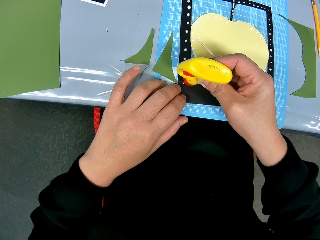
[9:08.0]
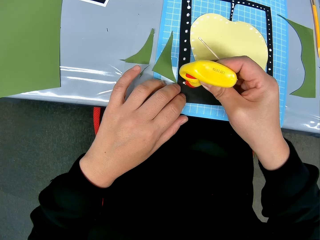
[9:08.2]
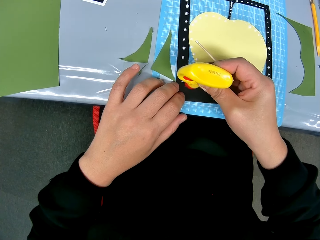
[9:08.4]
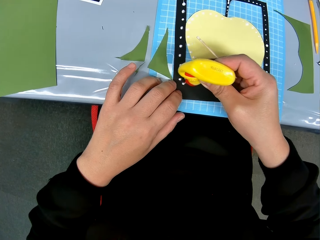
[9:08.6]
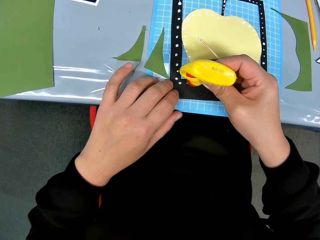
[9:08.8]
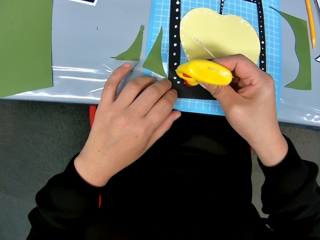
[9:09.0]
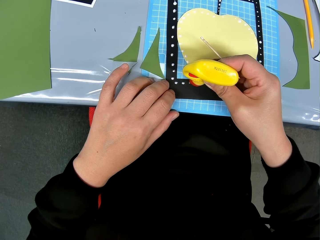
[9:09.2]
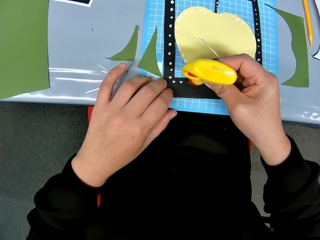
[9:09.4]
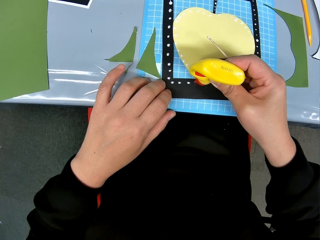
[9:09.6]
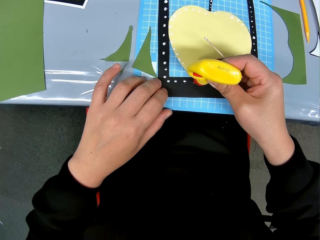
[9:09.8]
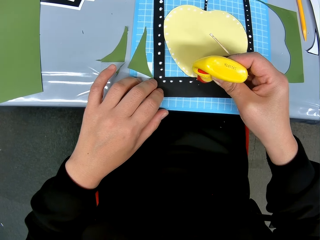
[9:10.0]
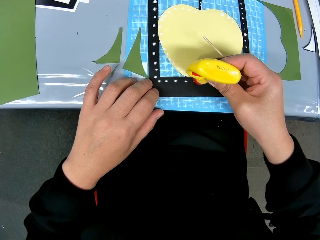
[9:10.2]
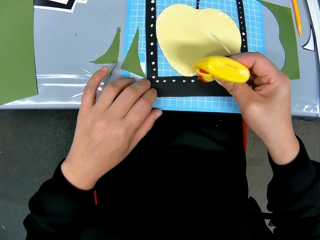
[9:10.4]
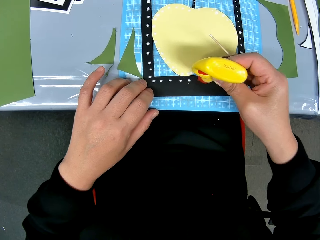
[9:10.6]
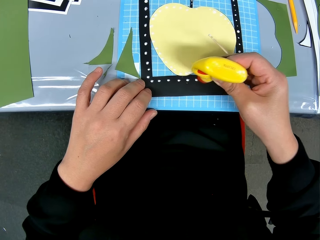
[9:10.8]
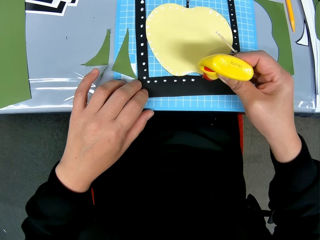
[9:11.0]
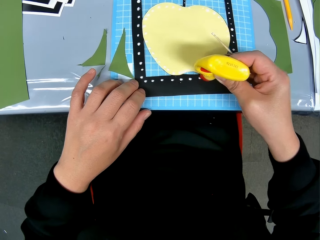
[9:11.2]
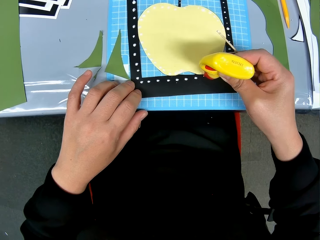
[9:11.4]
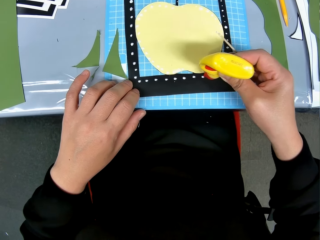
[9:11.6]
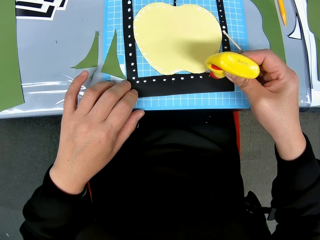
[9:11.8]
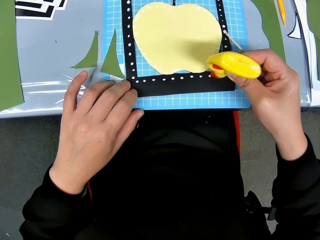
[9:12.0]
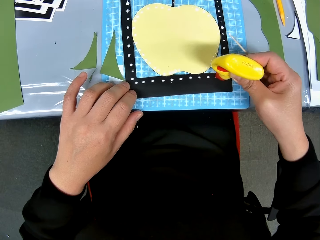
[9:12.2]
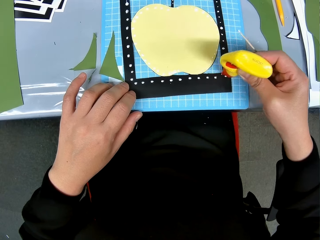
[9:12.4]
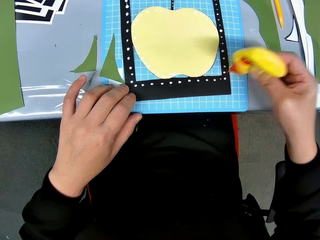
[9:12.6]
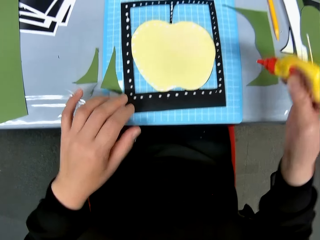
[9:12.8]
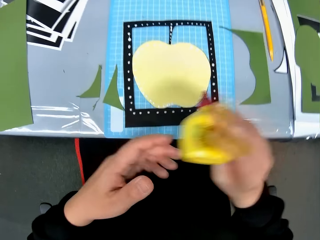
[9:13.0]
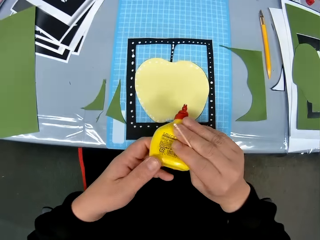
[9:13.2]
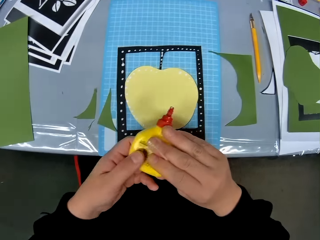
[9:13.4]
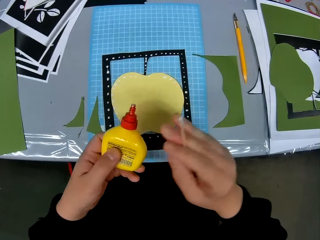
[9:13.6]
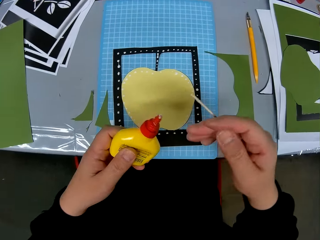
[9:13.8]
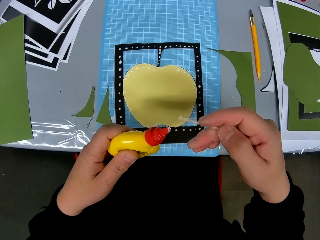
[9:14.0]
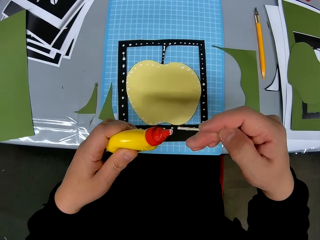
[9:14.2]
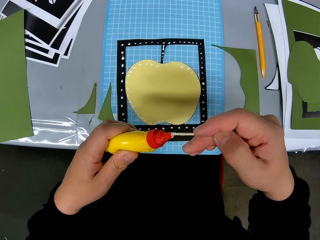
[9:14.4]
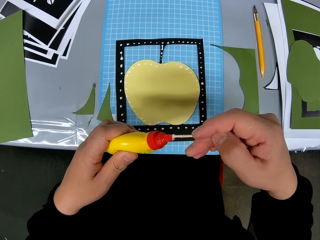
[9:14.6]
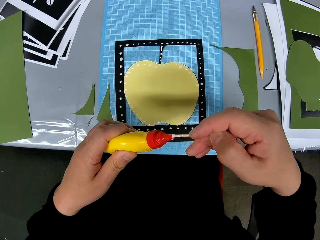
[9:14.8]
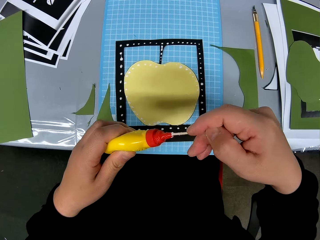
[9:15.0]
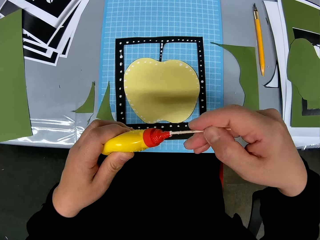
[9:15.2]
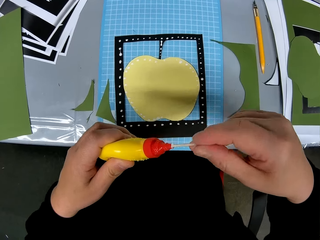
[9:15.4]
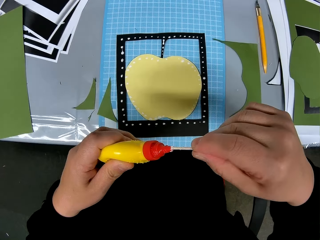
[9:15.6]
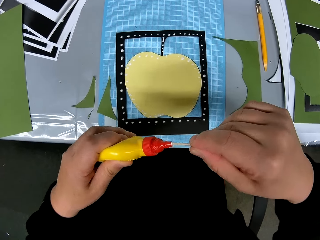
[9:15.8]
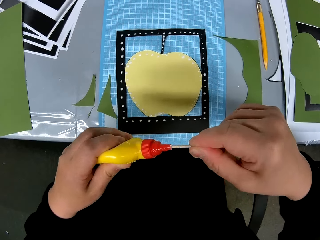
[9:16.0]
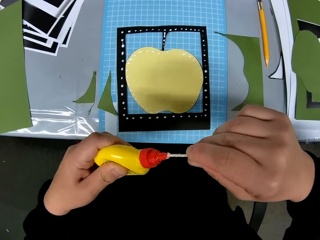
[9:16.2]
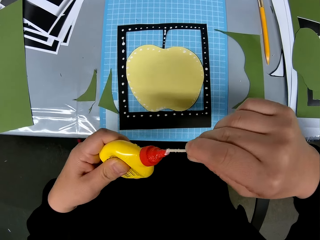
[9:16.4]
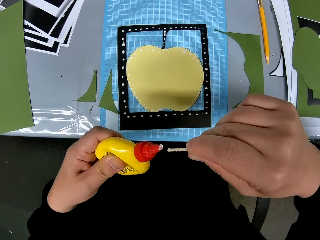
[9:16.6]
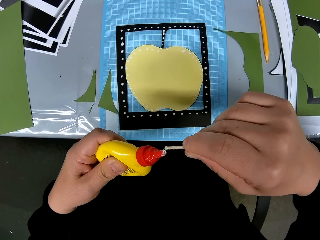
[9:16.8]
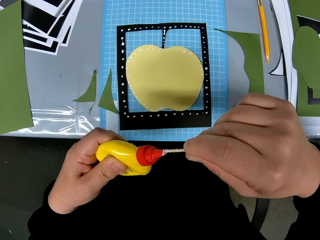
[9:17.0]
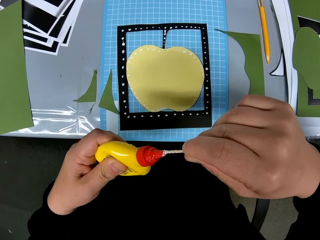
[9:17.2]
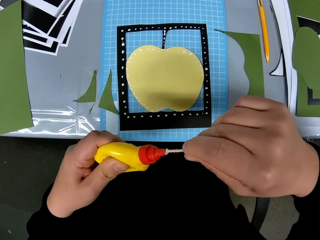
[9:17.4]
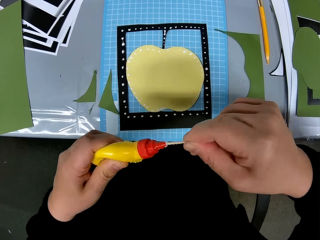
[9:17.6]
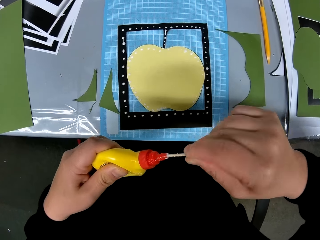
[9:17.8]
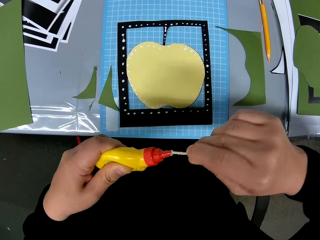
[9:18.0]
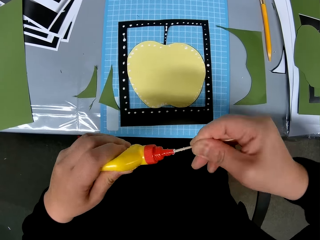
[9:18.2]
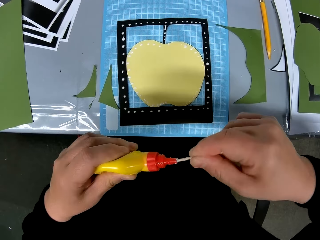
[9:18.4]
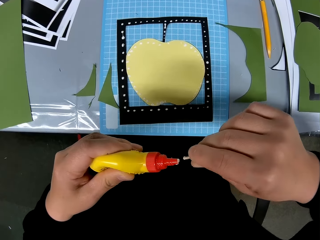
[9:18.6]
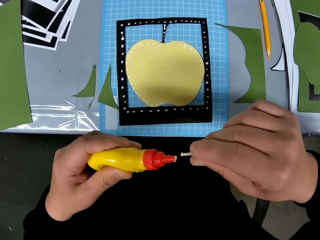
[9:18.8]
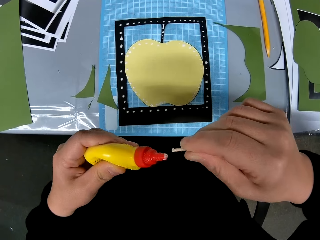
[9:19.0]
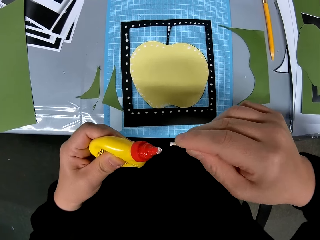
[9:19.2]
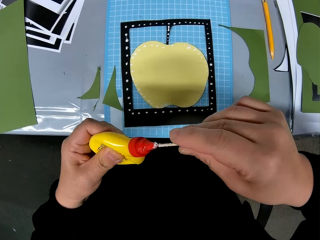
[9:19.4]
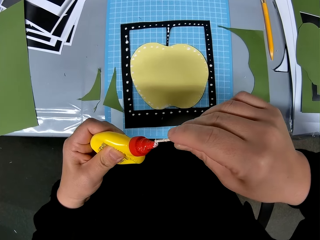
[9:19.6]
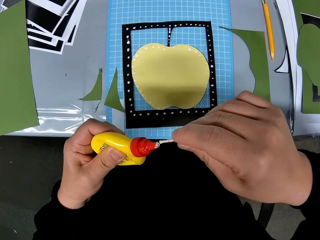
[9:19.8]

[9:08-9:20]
The camera wearer covers the glue tin.

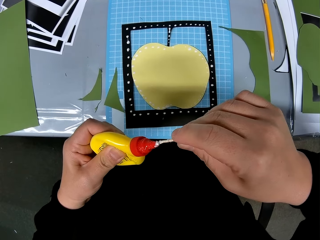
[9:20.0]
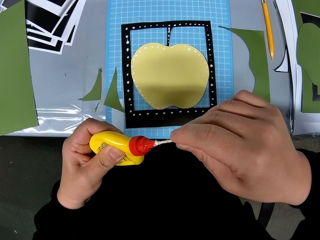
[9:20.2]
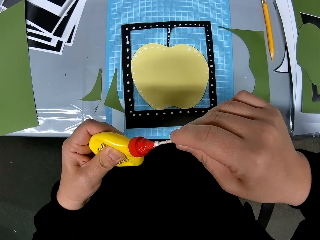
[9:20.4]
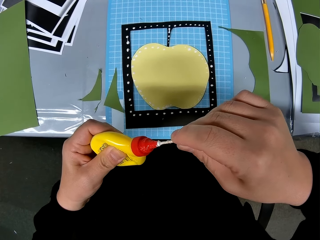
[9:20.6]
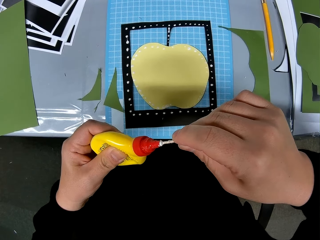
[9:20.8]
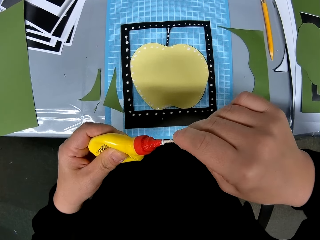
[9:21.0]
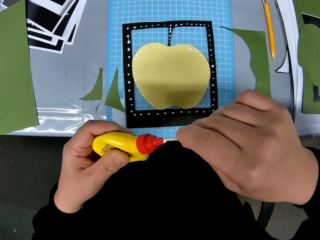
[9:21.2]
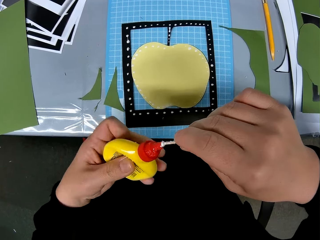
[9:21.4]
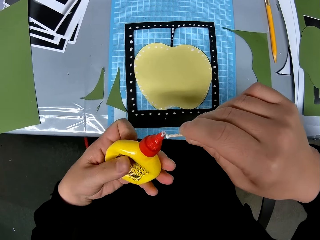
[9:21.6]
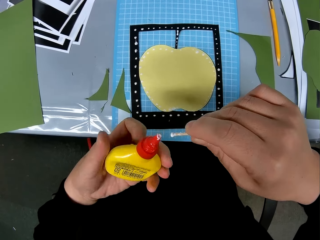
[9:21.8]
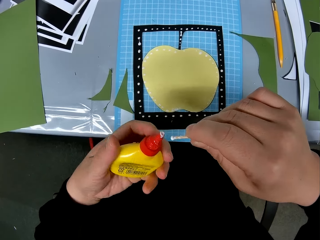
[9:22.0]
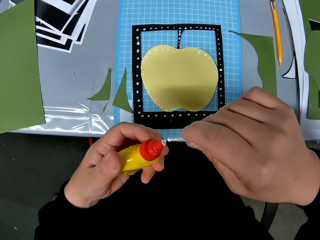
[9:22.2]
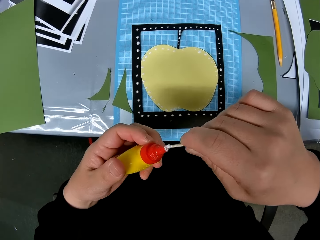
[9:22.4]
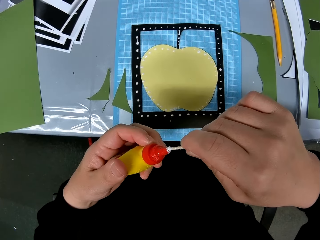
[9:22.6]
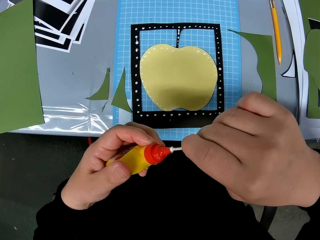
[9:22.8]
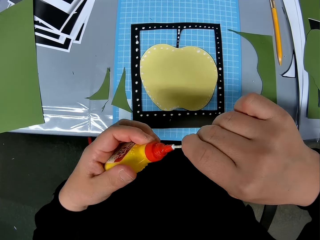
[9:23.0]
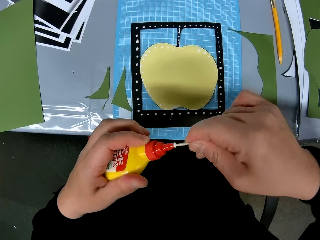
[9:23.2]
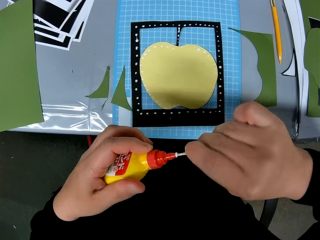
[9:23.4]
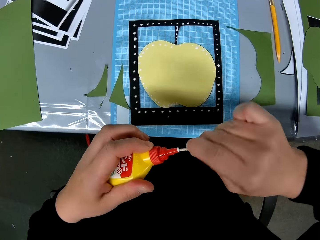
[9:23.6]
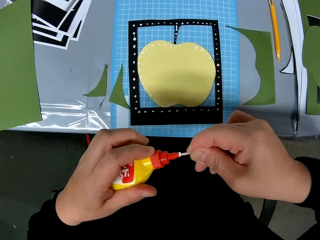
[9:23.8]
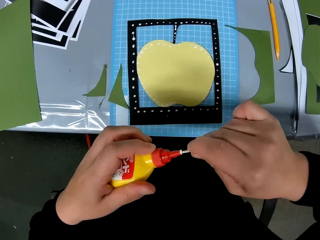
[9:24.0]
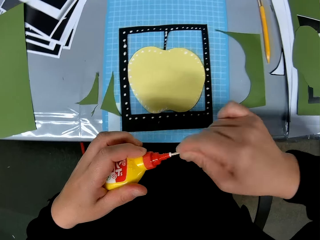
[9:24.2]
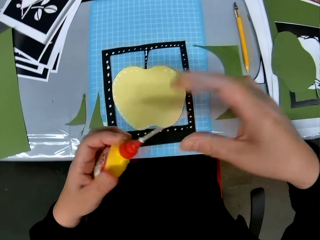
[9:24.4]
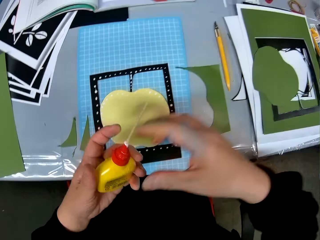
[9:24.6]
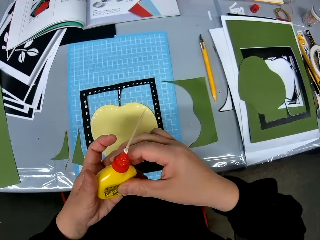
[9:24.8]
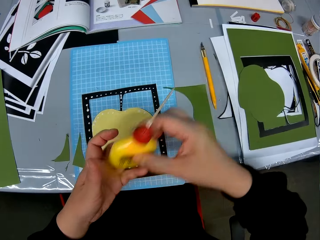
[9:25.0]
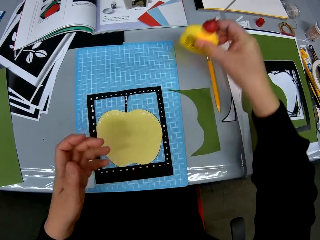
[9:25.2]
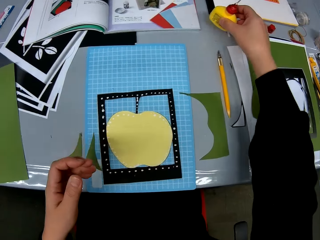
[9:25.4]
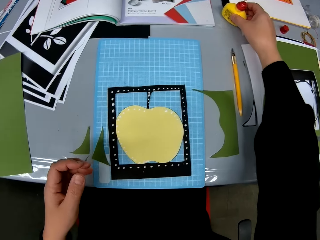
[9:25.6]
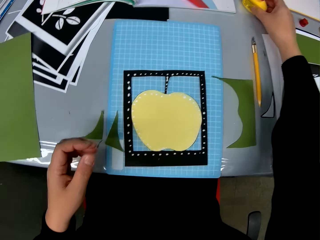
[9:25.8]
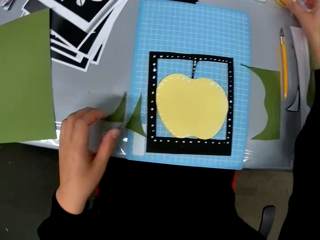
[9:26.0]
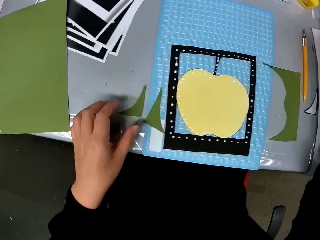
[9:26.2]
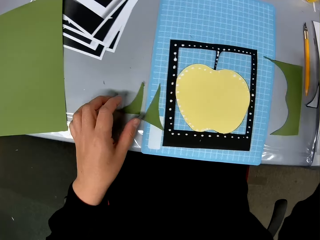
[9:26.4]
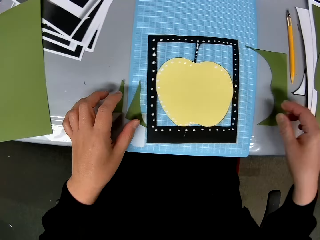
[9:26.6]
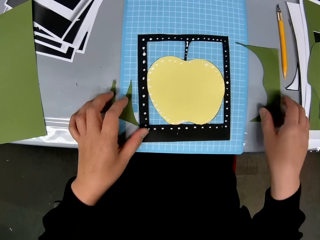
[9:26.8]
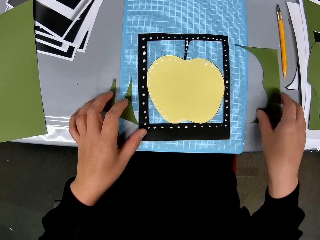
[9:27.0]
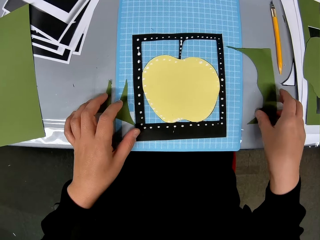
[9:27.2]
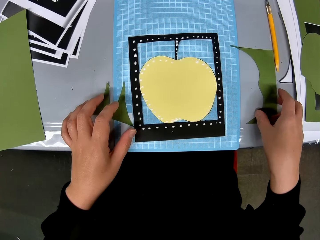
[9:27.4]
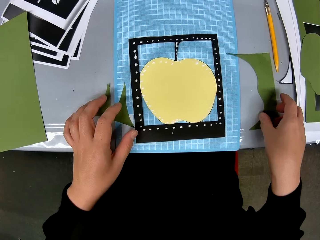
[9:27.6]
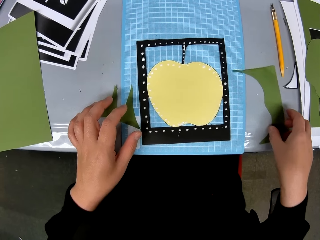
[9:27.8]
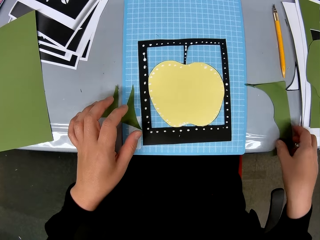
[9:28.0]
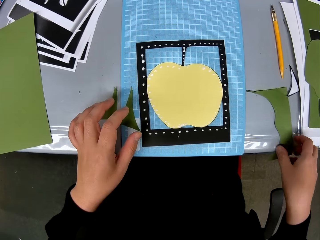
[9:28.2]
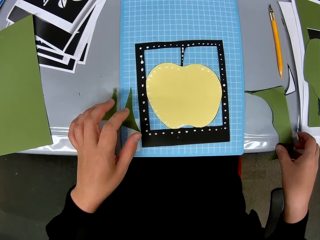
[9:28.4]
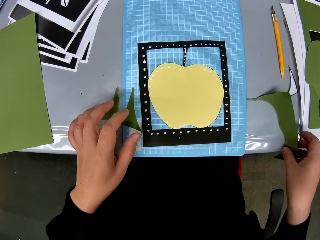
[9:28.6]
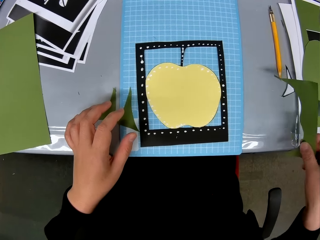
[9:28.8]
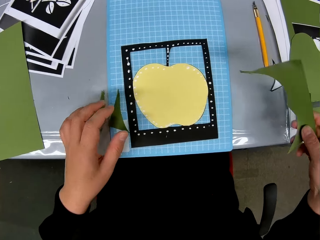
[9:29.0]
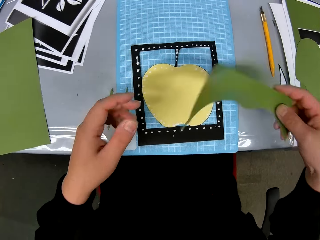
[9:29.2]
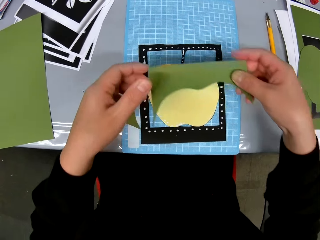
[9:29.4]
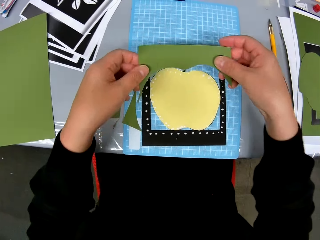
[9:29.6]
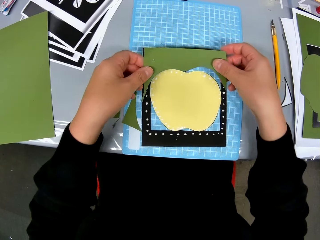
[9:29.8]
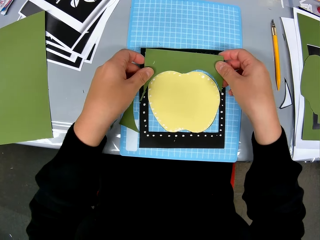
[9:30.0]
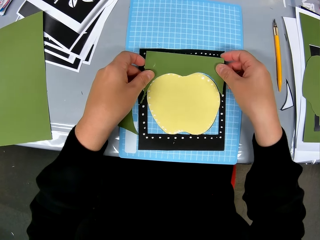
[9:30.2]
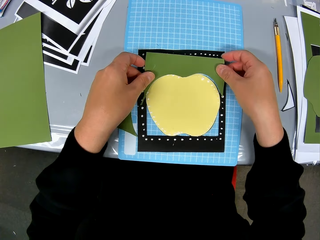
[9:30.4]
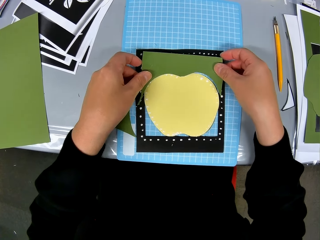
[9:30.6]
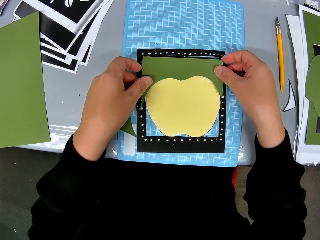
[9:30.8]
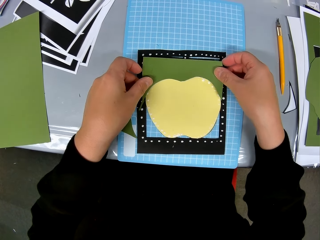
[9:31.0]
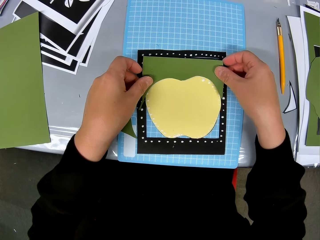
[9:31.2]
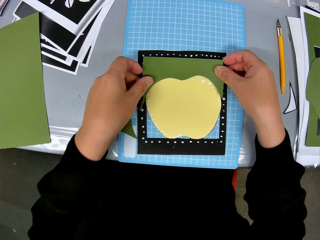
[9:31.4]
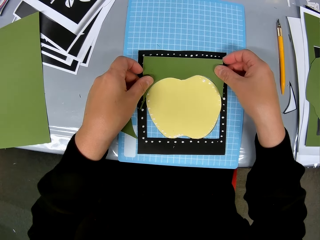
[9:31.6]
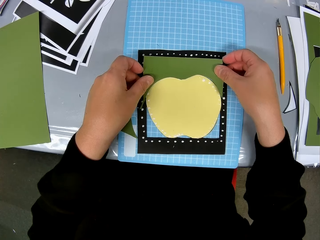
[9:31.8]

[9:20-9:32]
The camera wearer adjusts the glue bottle in the hand. They exchange the glue bottle to the other hand. They drop the glue bottle on the table. They pick up a green cardstock or paper from the table. They hold the paper with the other hand. They set the green paper on an apple shaped yellow cardstock inside a black paper.
